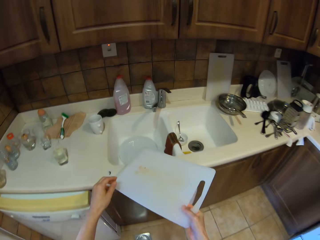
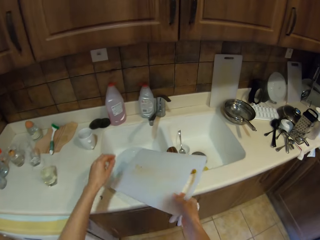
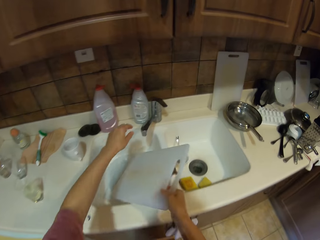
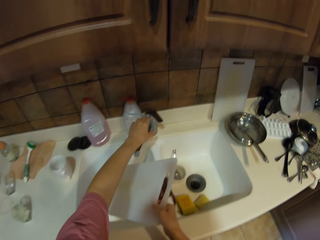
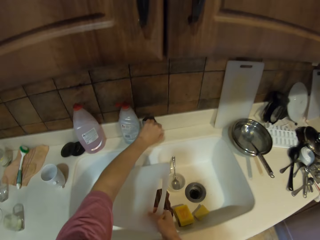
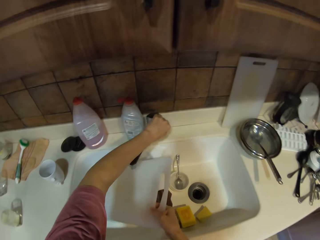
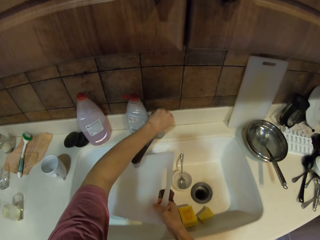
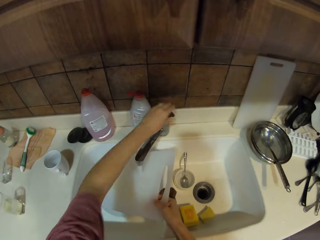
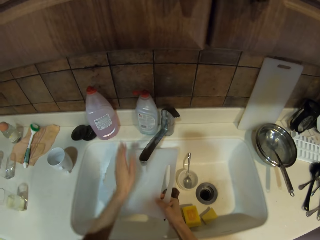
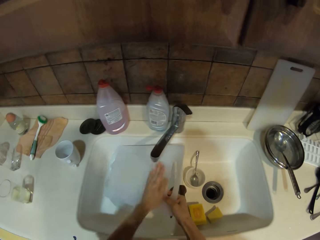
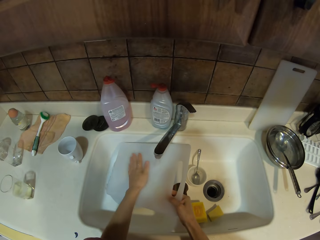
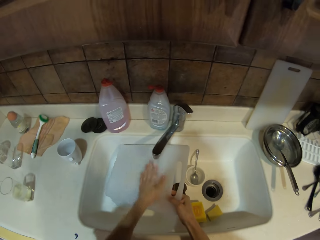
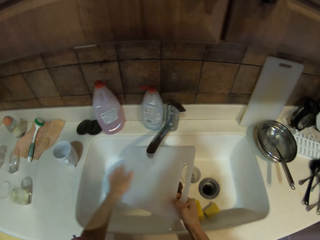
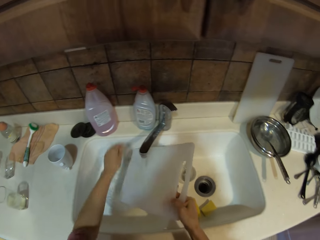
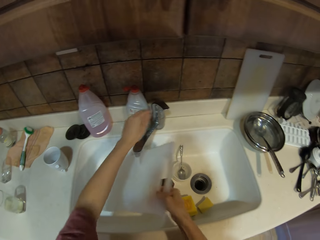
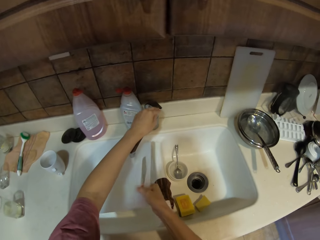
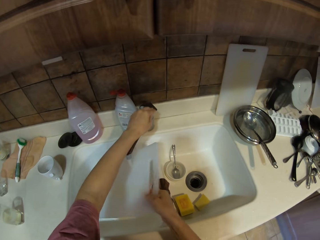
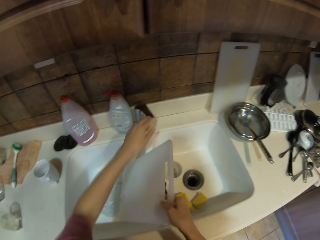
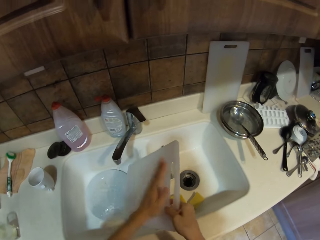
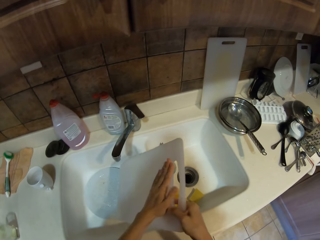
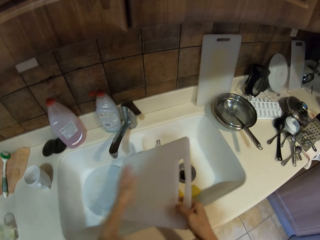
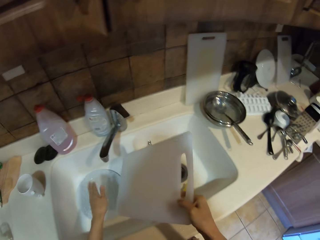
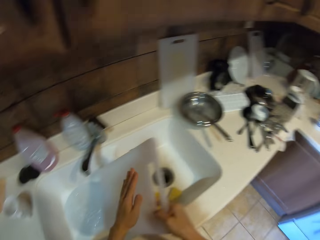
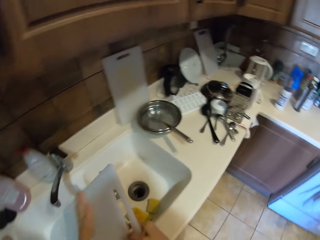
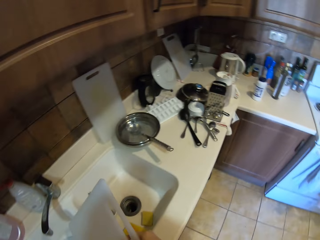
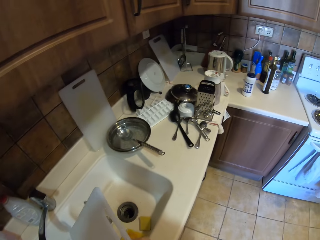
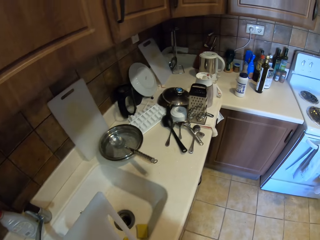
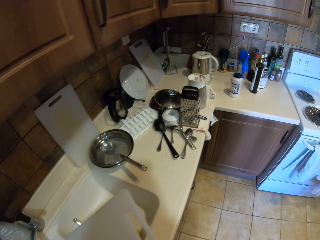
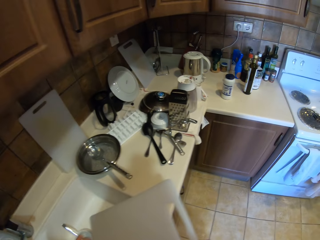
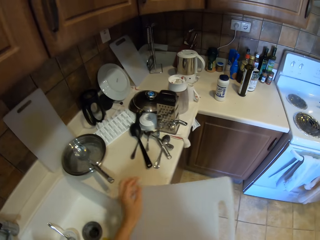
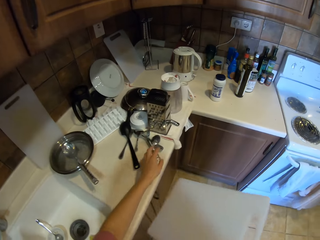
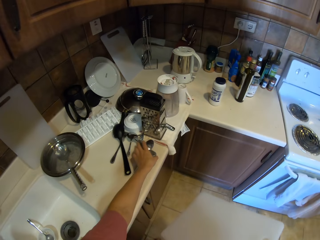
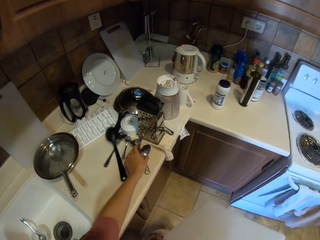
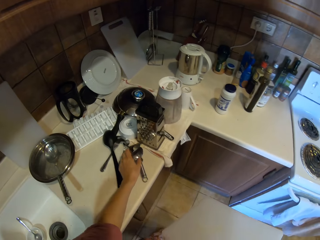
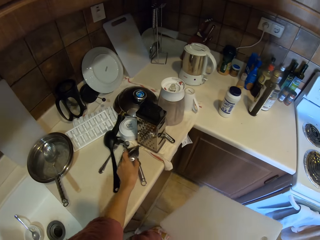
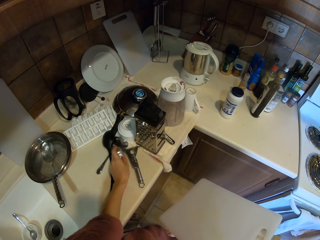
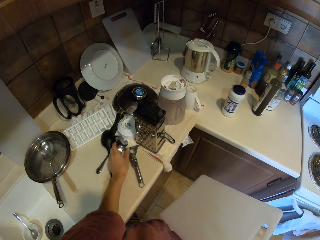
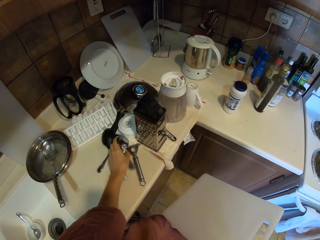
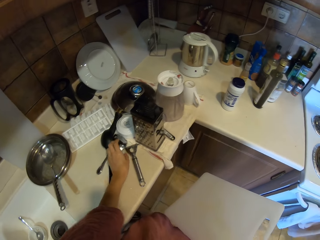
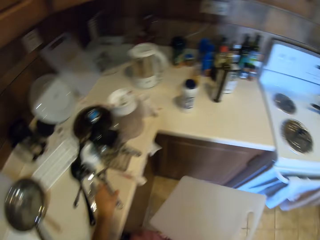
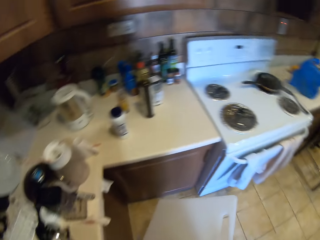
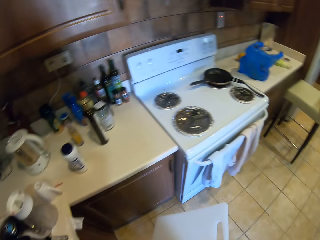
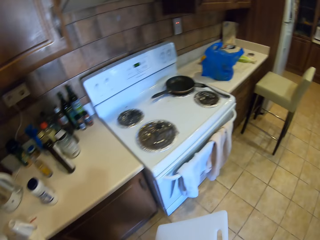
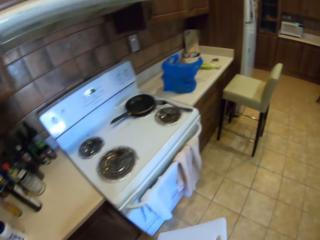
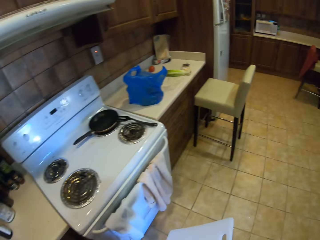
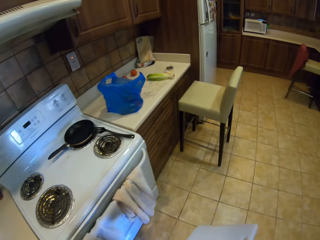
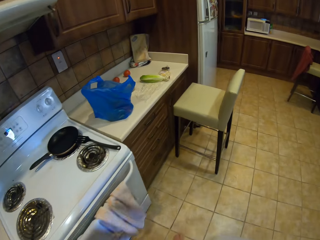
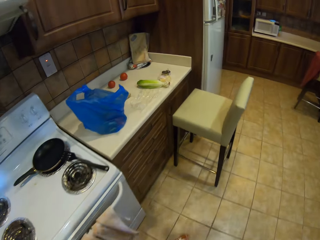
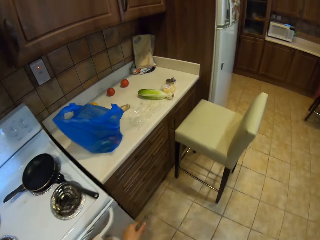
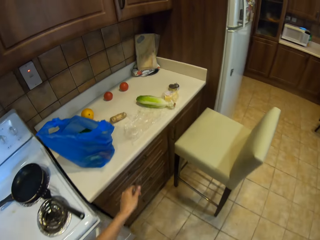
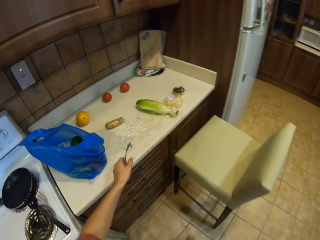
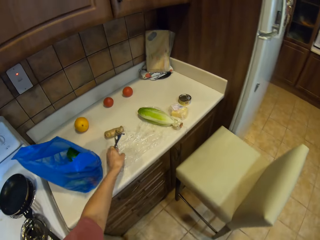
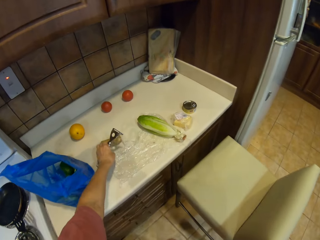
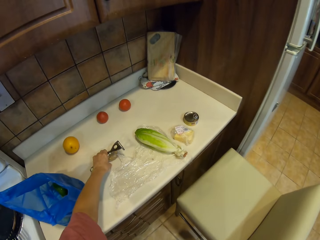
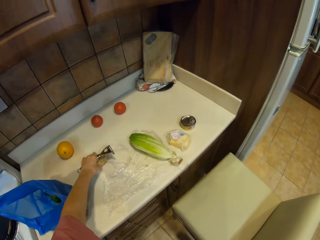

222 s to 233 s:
The camera wearer opens the tap. They clean the chopping board. They close the tap. They move cutlery on the countertop. They turn around. They walk on the floor.

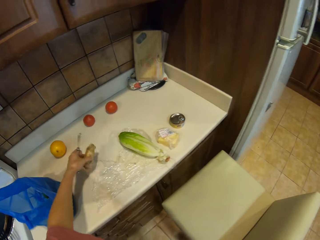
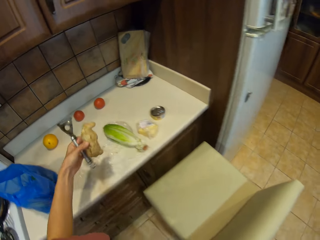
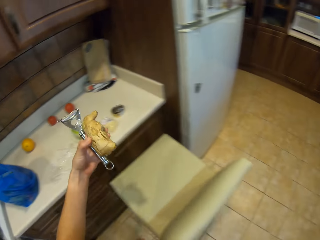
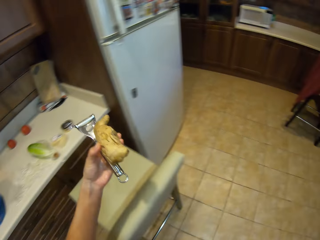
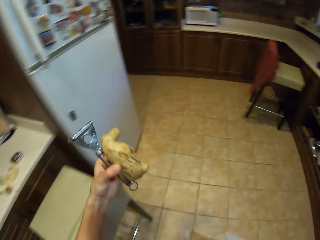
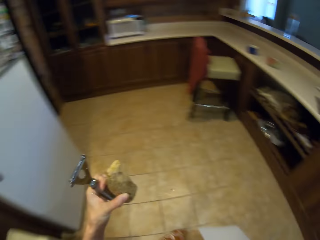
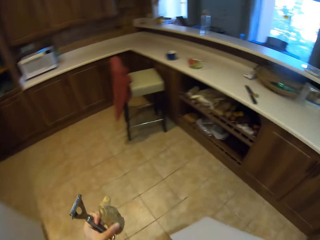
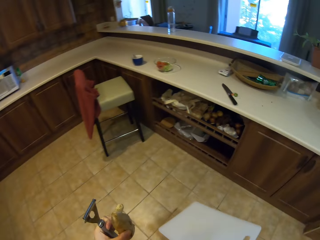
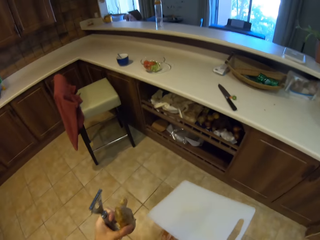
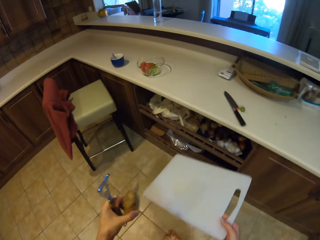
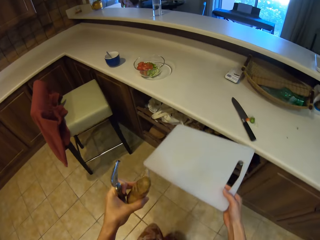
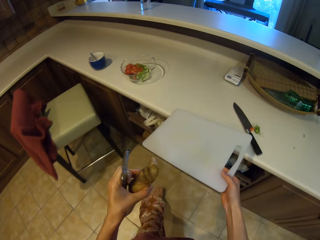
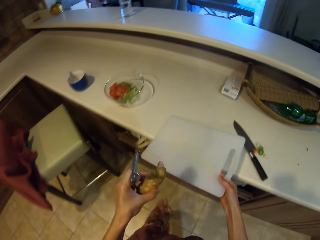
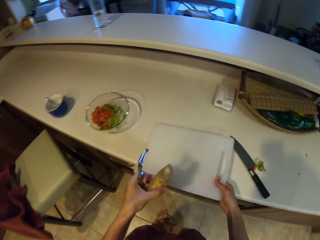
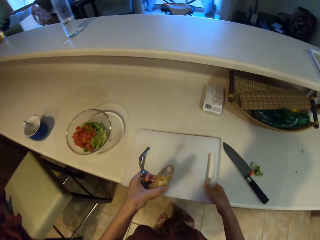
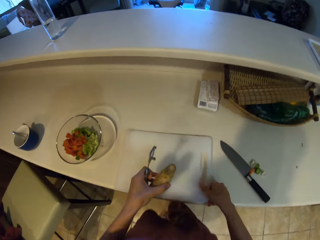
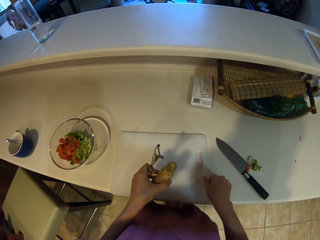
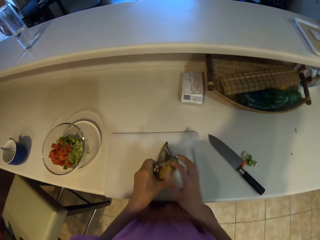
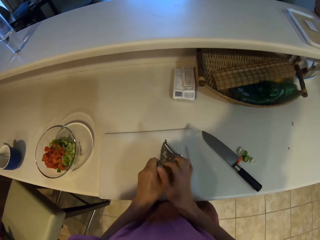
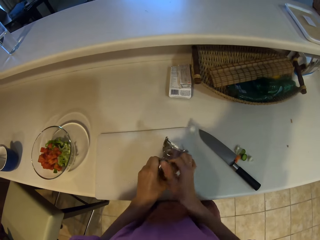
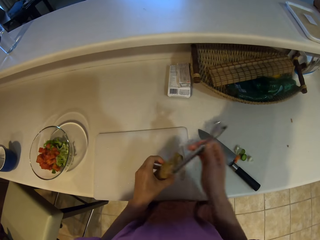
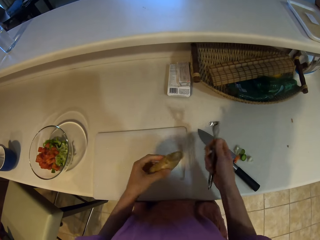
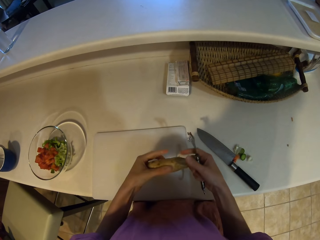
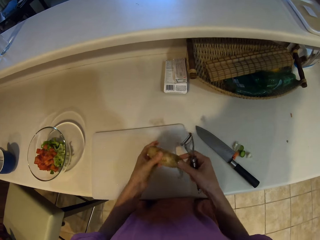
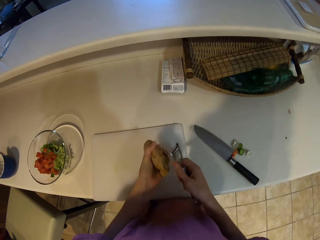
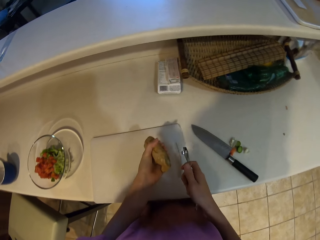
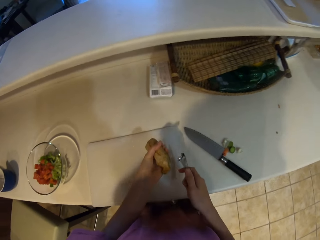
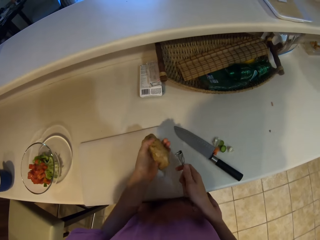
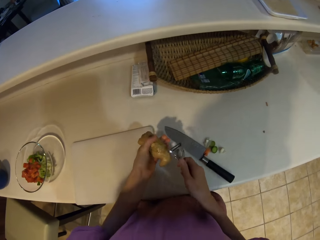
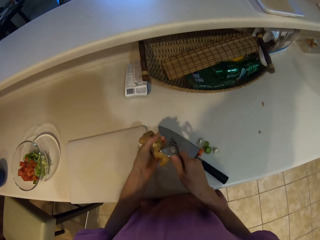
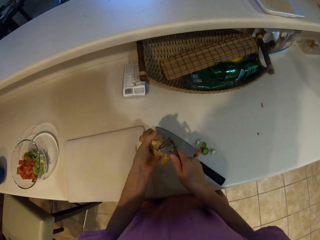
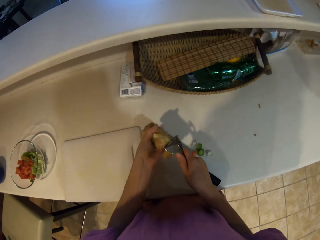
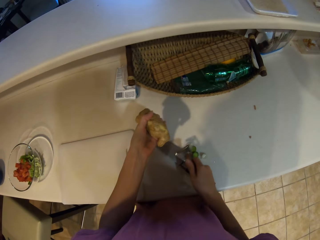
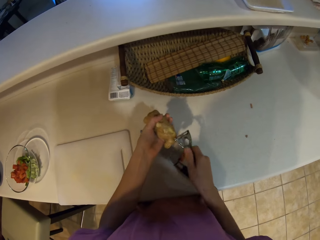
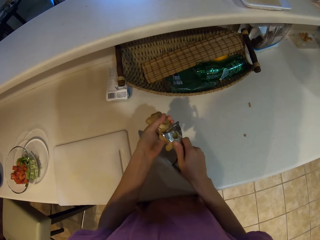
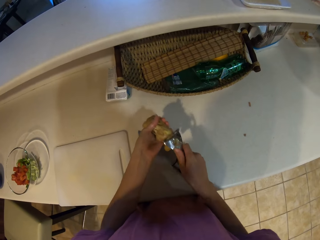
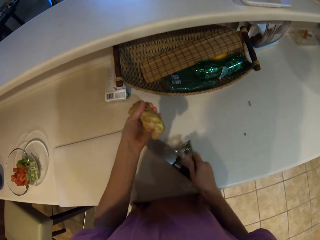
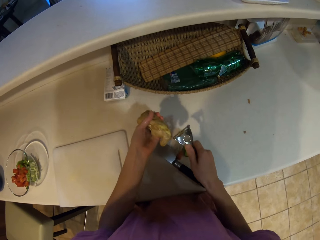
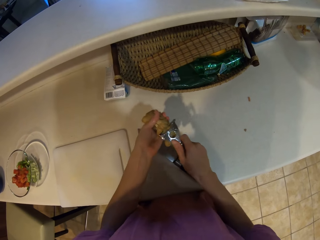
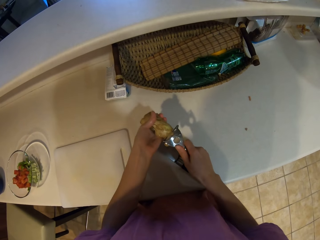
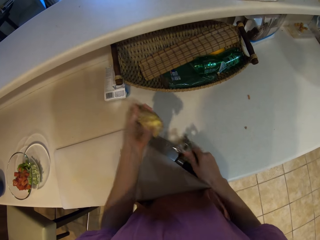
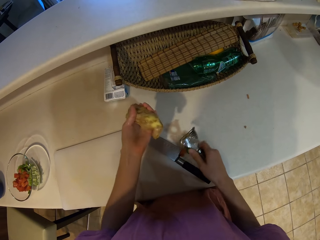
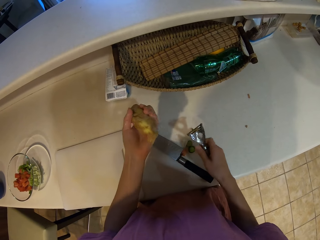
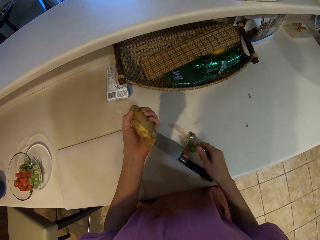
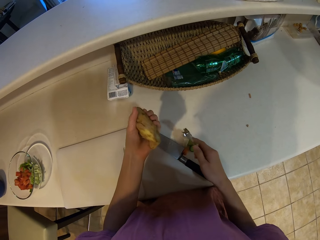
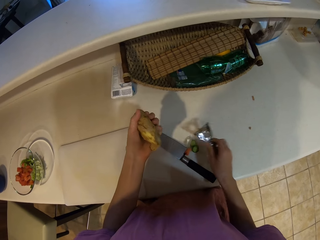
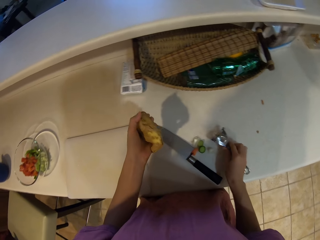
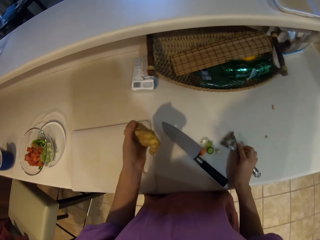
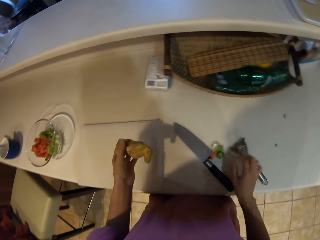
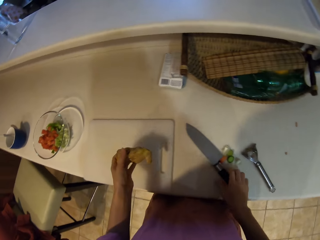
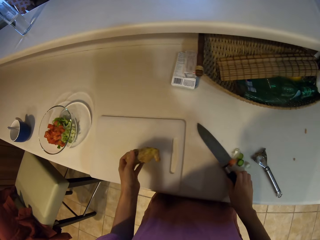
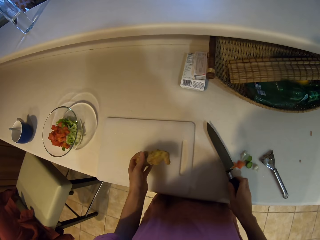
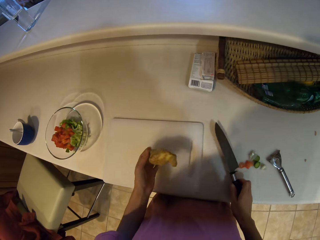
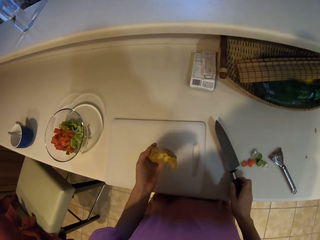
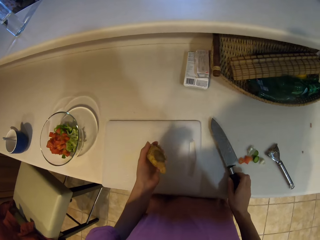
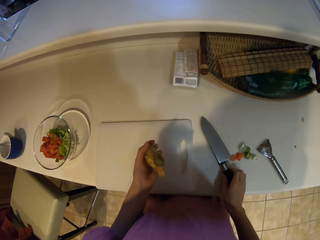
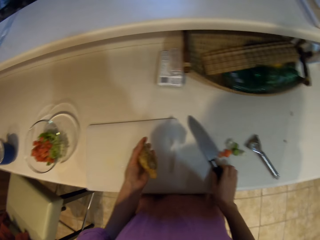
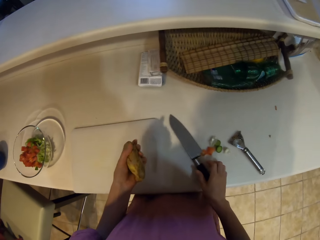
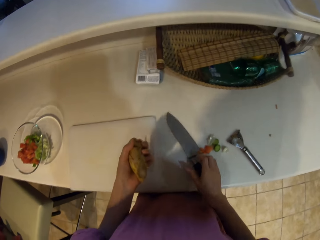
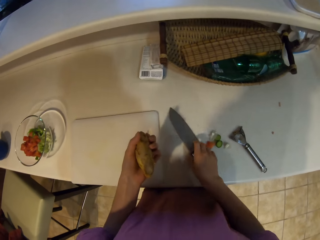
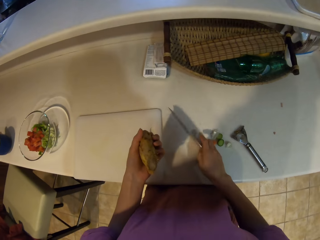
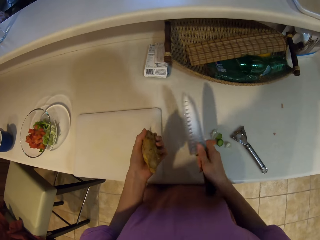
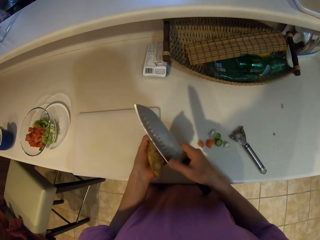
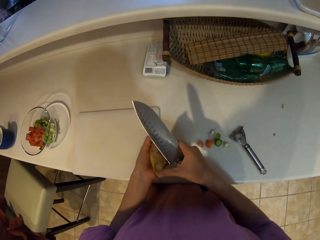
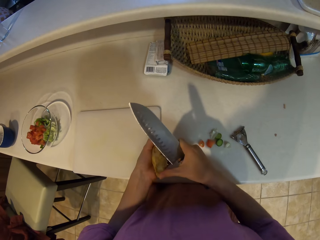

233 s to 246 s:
The camera wearer moves ginger from the countertop. They hold the ginger. They walk on the floor. They place the chopping board on the countertop. They pick up the knife with the left hand. They peel the ginger with a peeling knife. They place the peeling knife on the countertop. They pick up a knife from the countertop. They hold the knife.
